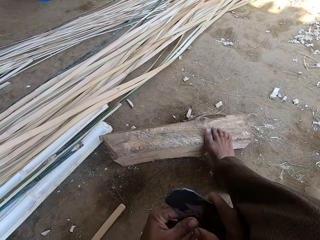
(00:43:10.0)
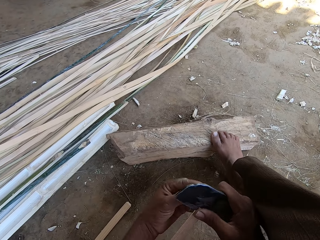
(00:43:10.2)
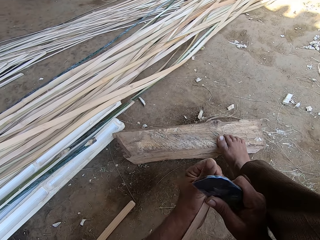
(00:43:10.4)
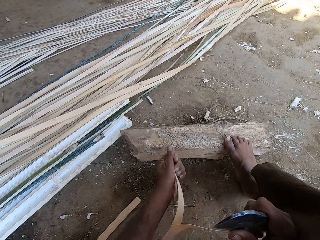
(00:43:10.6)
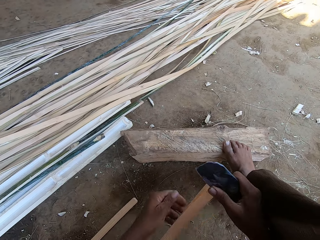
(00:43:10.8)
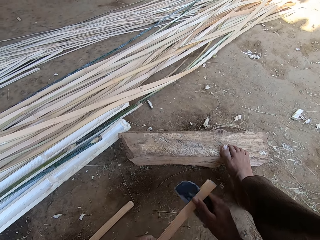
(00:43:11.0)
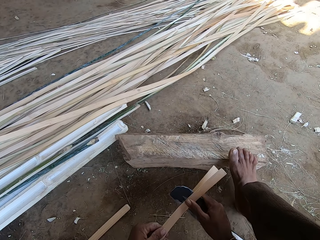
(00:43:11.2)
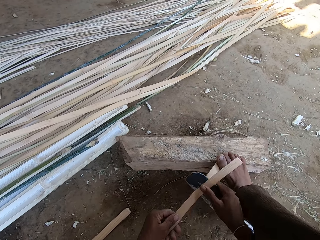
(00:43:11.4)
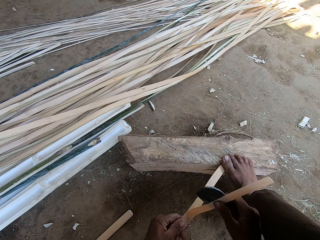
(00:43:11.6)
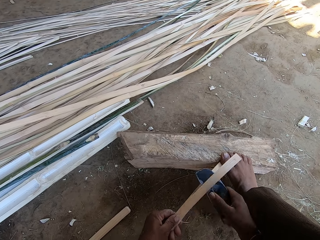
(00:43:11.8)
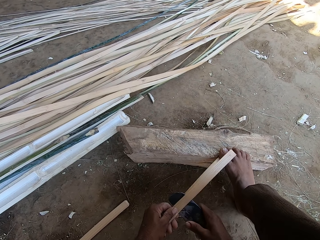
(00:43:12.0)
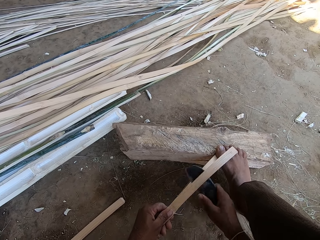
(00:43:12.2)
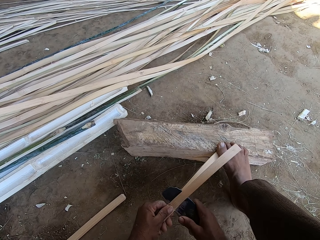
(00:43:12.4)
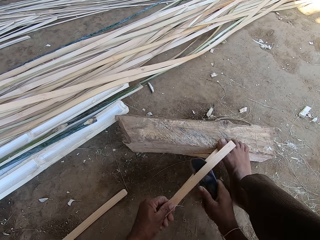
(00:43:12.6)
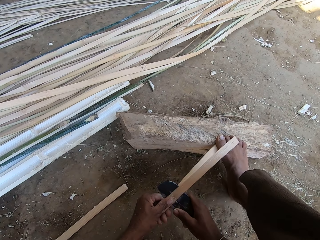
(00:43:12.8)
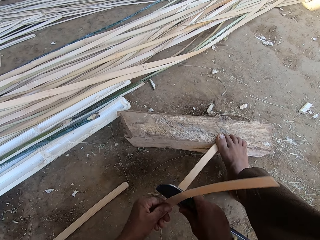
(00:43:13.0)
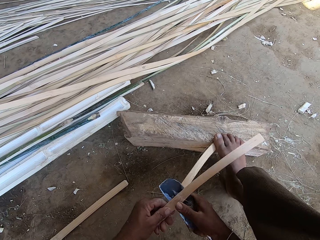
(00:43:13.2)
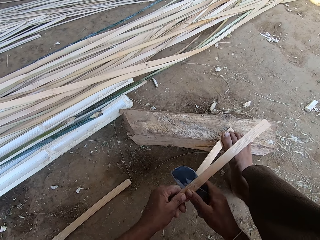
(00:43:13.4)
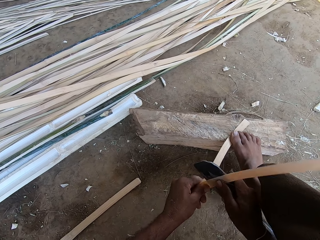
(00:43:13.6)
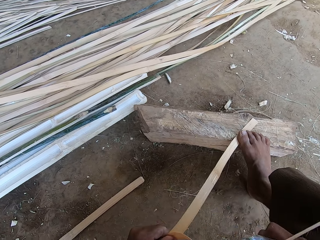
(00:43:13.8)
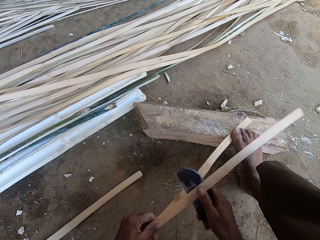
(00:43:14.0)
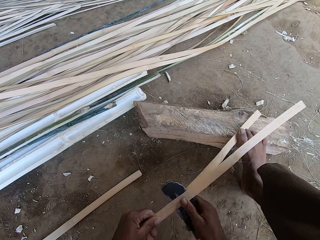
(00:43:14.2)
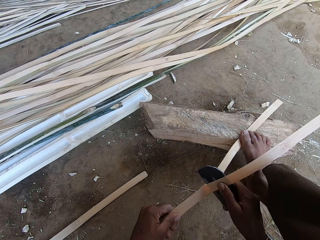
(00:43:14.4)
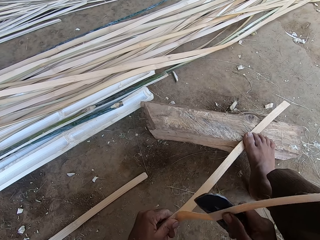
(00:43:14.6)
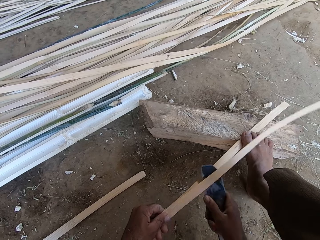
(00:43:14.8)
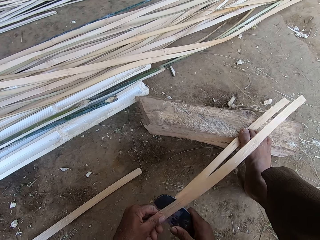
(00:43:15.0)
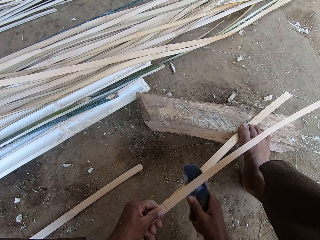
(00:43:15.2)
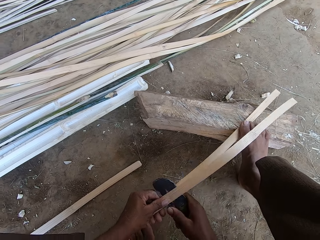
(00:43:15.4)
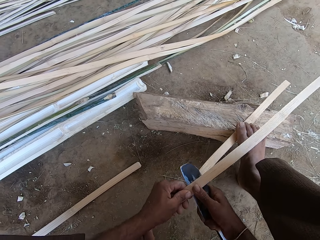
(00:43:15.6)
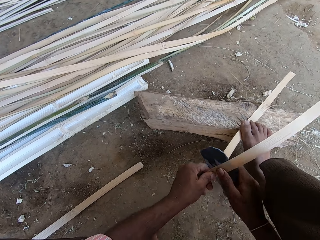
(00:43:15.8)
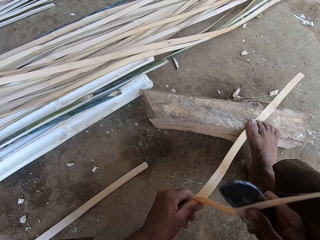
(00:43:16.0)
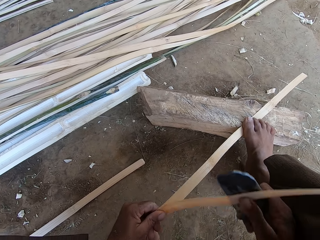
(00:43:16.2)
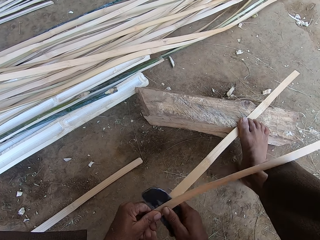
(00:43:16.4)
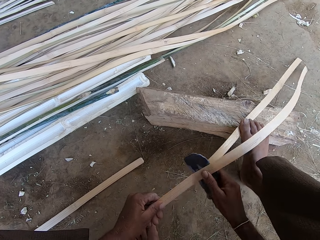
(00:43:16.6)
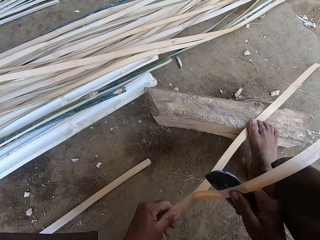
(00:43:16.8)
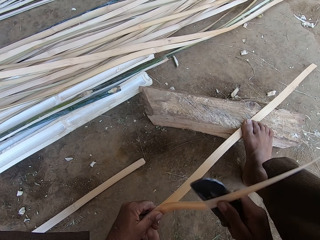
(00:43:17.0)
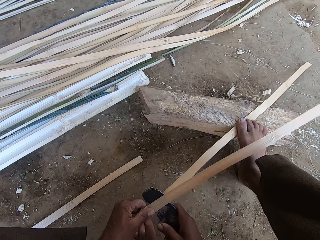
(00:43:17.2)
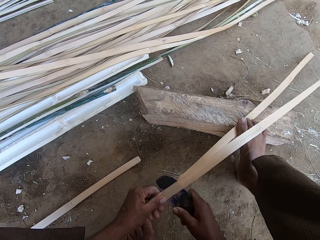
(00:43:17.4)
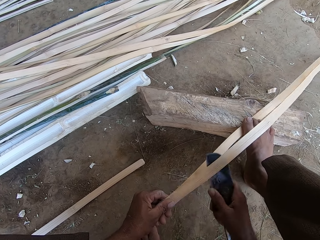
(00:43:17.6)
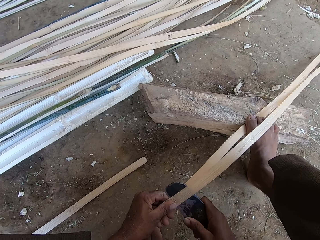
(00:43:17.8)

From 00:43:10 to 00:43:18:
The camera wearer separates the thatch stick with a bill hook. He cuts the thatch stick with the bill hook, steps on the thatch with his foot and cuts the thatch stick with the bill hook.

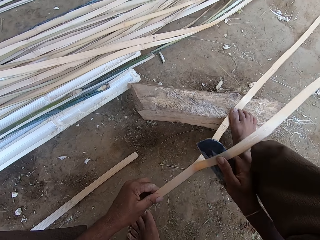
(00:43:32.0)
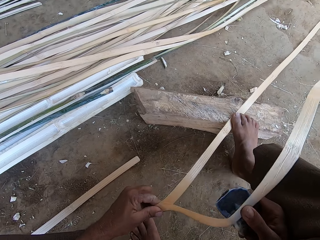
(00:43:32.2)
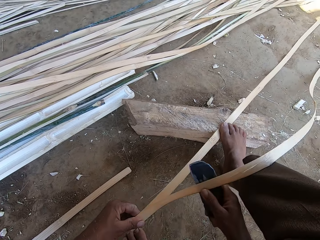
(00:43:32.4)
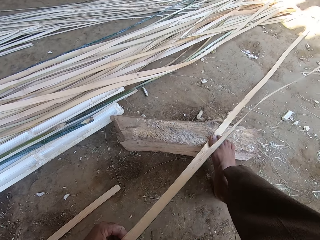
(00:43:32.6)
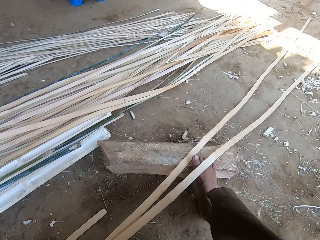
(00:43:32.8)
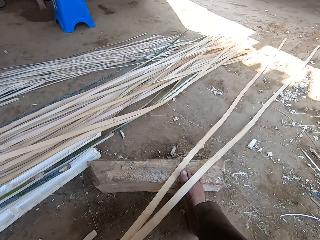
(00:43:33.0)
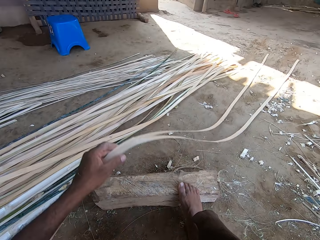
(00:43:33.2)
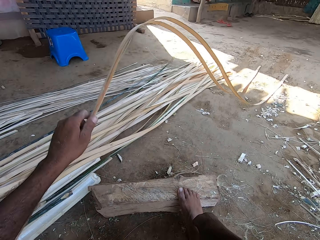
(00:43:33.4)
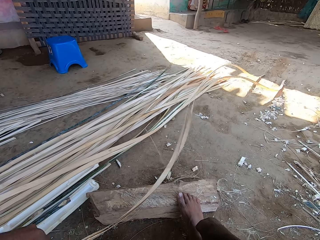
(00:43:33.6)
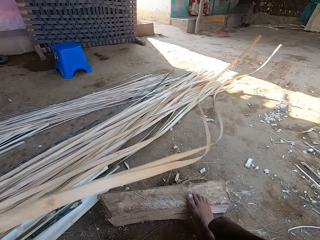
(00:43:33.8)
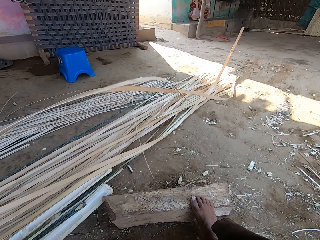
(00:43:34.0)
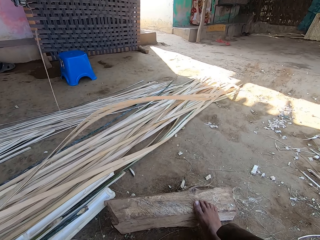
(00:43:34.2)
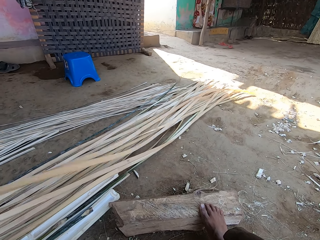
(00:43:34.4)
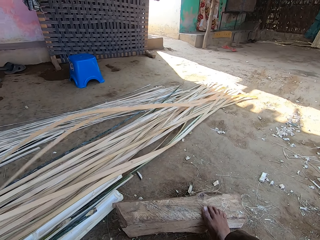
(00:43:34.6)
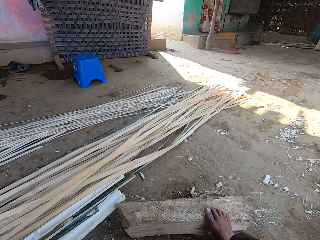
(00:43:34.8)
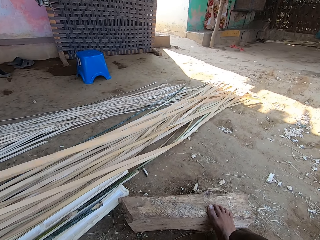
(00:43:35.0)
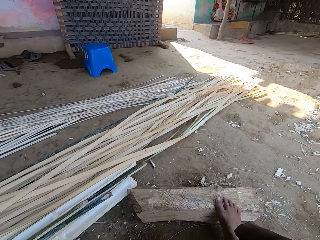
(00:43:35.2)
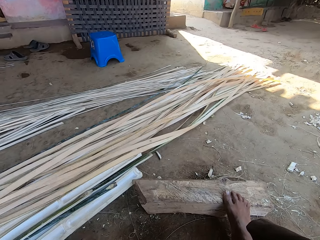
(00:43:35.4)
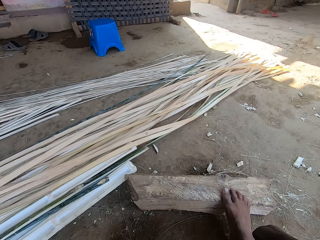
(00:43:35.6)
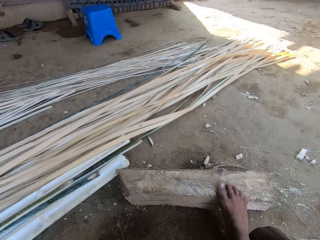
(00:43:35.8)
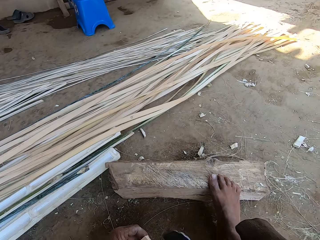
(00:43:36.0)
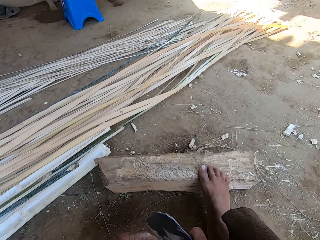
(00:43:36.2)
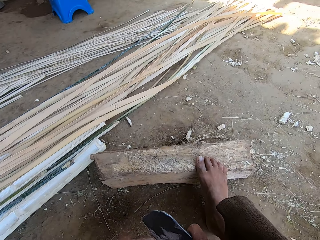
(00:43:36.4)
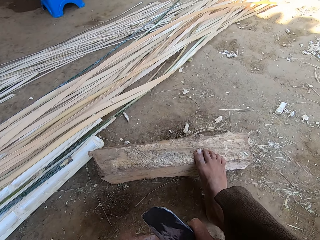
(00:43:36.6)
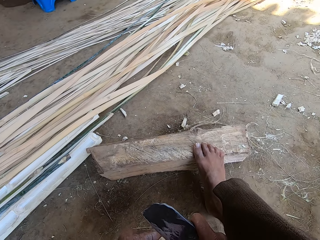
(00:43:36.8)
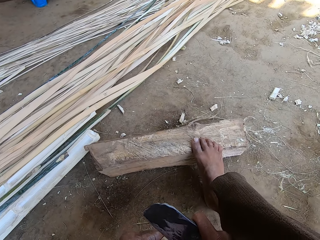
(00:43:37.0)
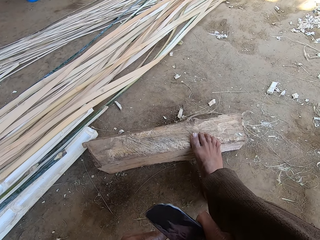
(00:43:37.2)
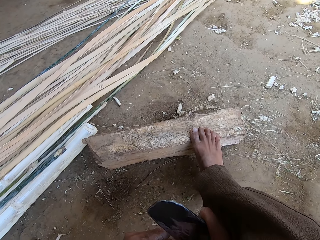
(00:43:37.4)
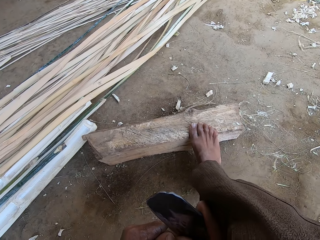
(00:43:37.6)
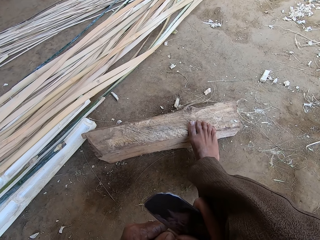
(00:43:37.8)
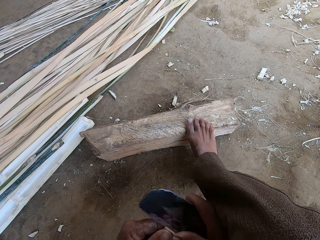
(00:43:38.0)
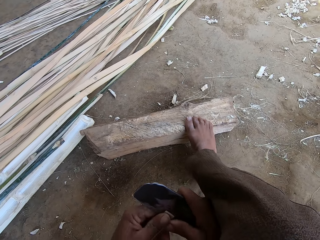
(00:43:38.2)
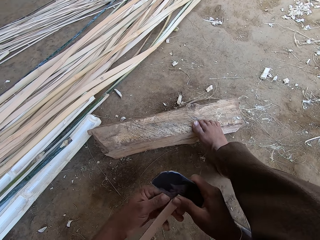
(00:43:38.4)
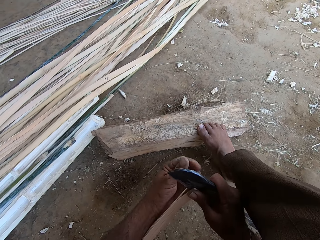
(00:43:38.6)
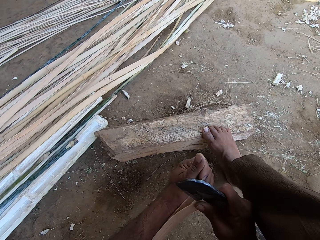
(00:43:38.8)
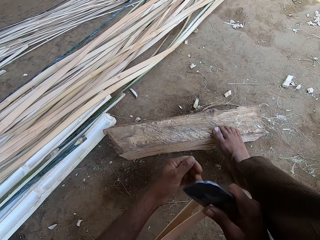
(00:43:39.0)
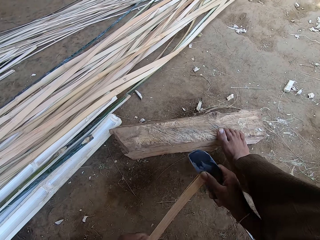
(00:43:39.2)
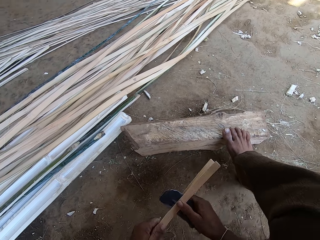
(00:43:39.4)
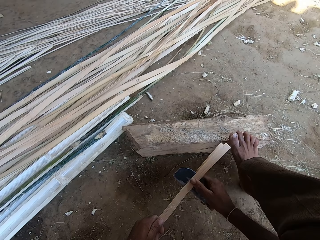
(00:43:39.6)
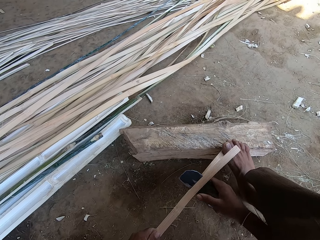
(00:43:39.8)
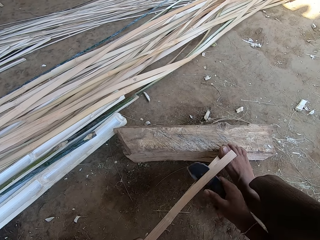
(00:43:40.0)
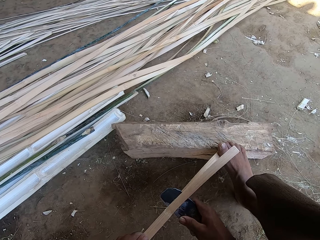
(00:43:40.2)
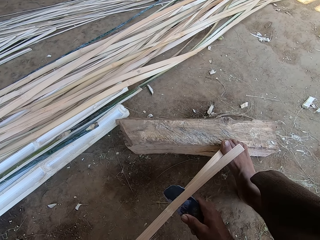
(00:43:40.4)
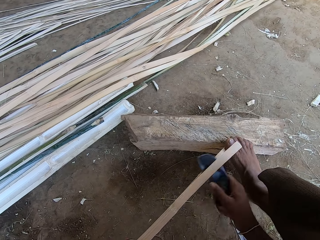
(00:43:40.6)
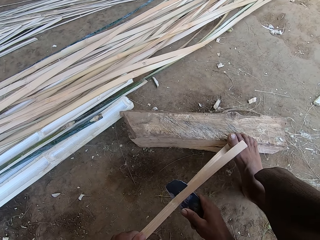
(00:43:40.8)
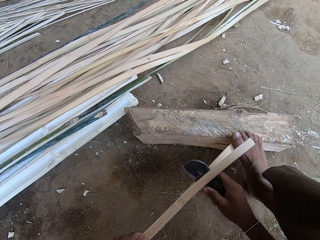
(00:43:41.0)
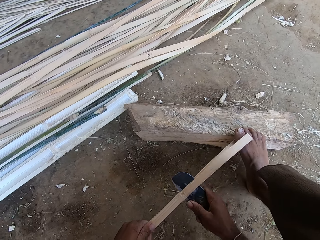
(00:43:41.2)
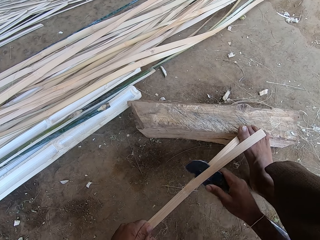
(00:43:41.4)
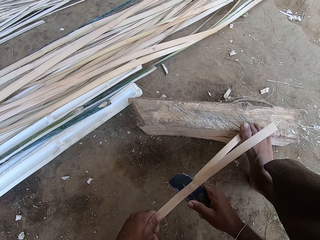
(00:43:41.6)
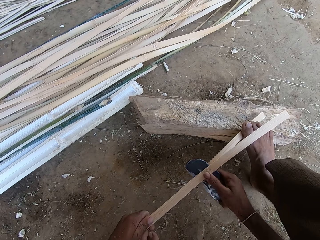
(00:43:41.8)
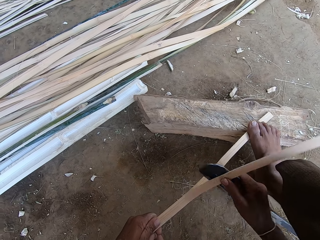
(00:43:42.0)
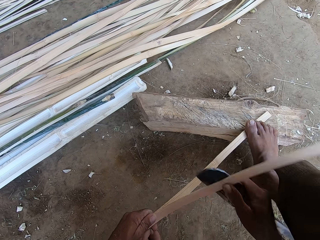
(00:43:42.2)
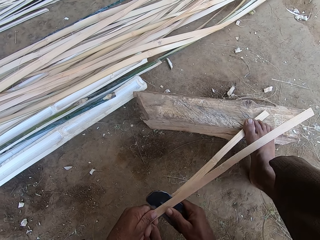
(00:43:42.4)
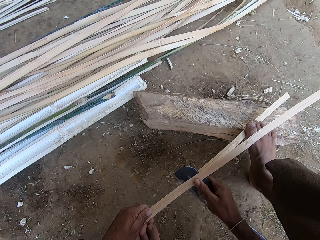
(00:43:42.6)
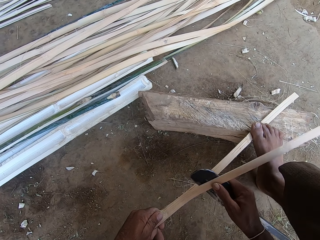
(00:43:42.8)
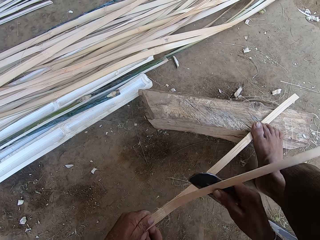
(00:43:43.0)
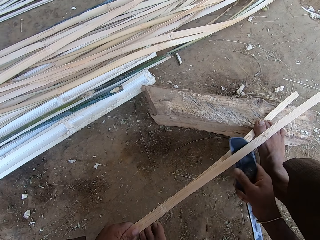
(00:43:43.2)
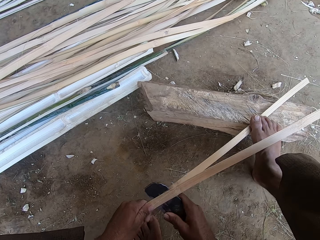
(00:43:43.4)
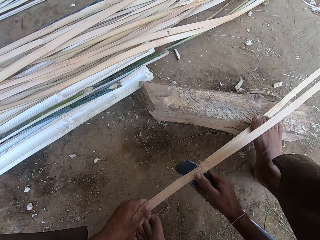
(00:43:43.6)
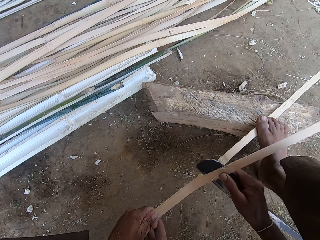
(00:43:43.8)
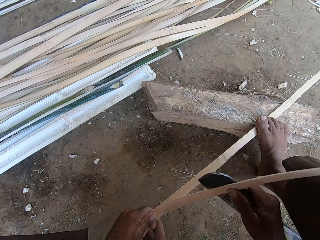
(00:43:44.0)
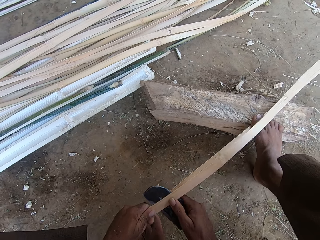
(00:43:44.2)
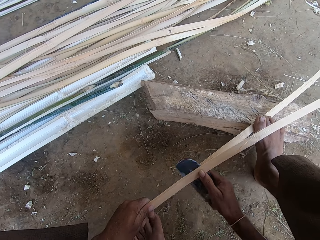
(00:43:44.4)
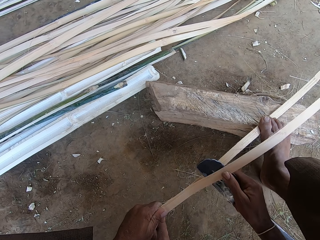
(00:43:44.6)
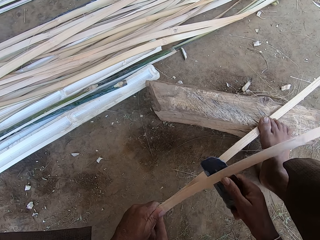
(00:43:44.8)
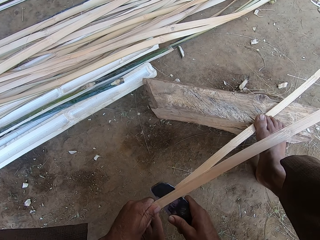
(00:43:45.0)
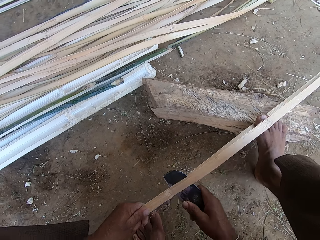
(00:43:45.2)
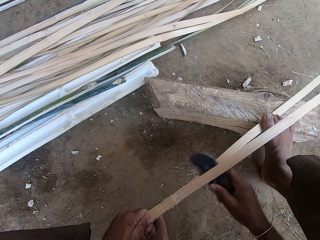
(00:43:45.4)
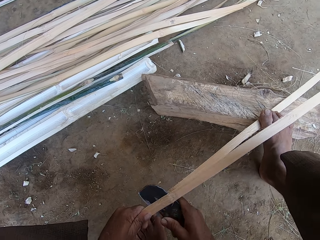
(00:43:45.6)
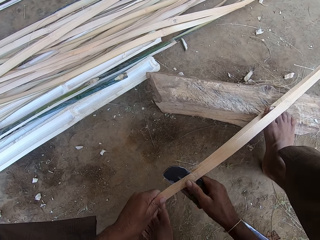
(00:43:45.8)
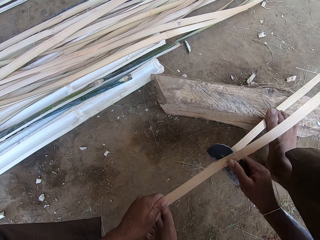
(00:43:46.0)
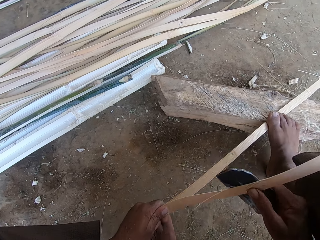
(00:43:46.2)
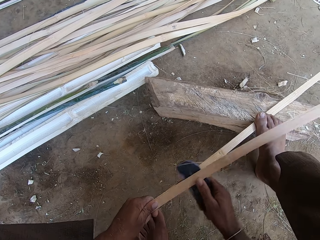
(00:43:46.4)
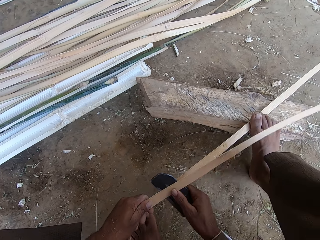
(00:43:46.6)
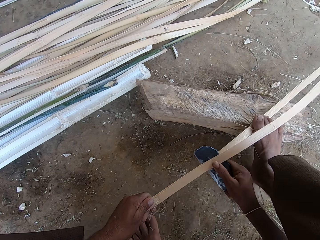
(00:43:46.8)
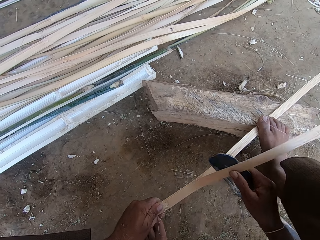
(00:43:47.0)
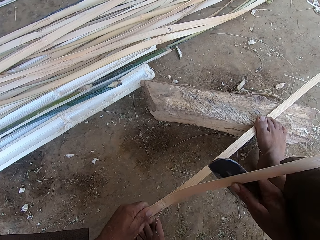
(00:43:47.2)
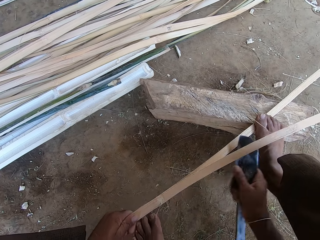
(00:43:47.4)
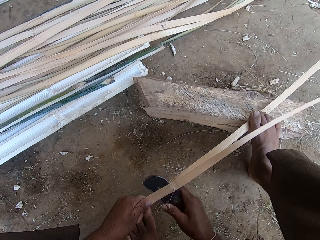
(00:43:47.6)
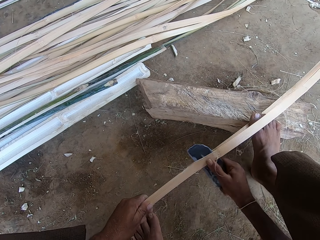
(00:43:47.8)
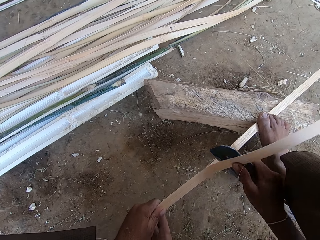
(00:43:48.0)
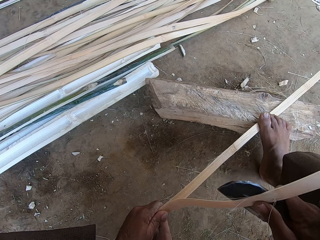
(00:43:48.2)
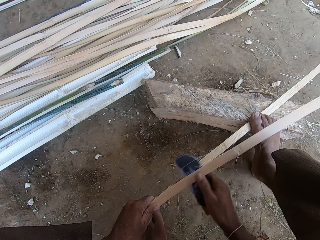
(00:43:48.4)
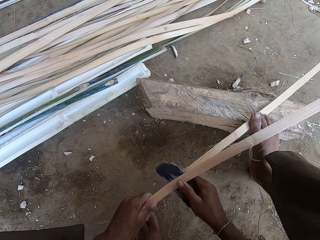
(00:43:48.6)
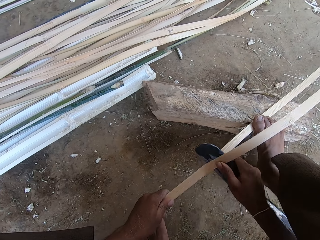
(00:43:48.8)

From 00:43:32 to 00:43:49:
The camera wearer sifts bamboo pieces. He places the thatch on the other thatches. He separates the thatch stick with a bill hook. He cuts the thatch stick with the bill hook. He steps on the thatch with his foot. He cuts the thatch stick with the bill hook.
